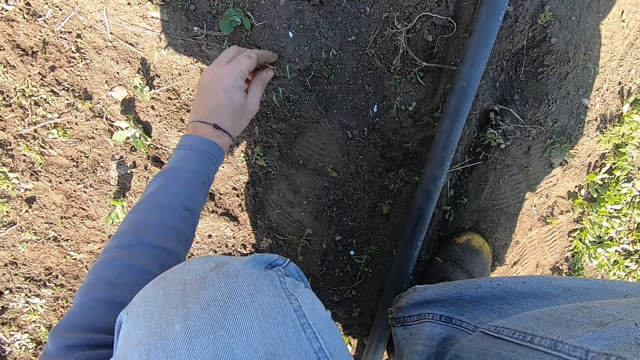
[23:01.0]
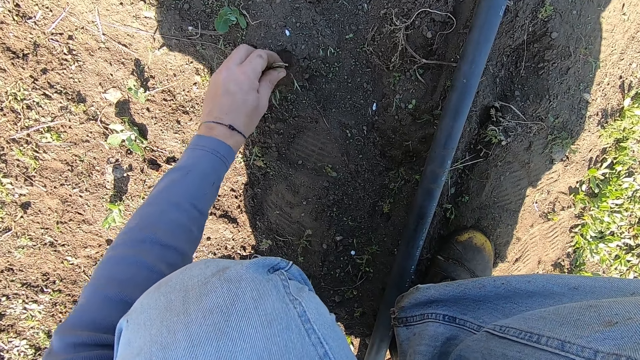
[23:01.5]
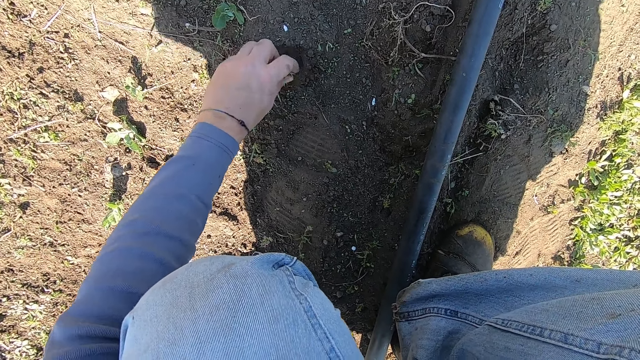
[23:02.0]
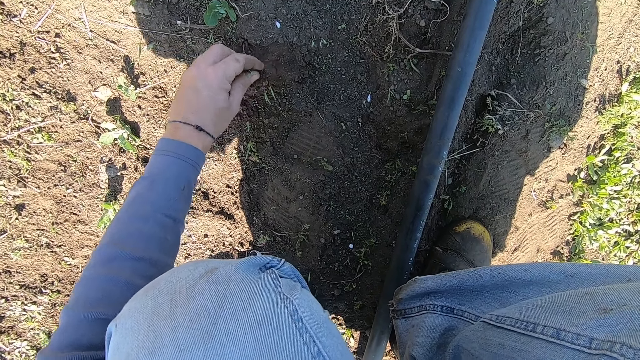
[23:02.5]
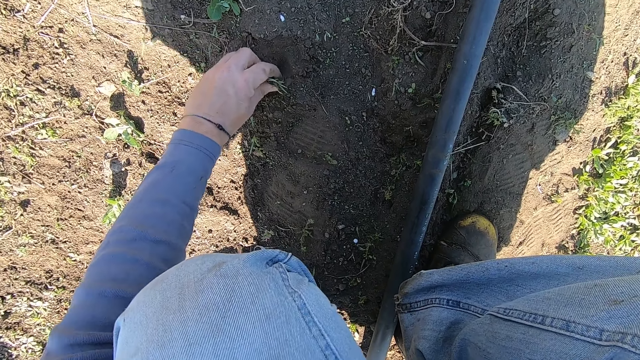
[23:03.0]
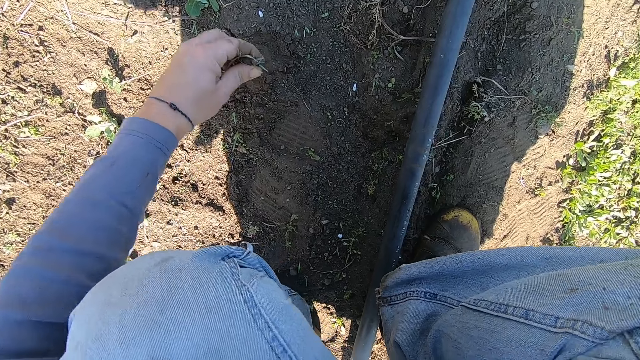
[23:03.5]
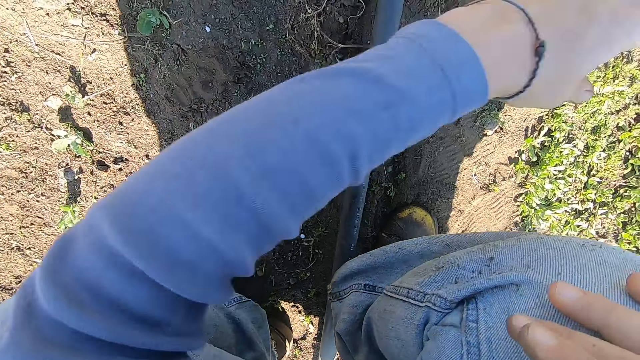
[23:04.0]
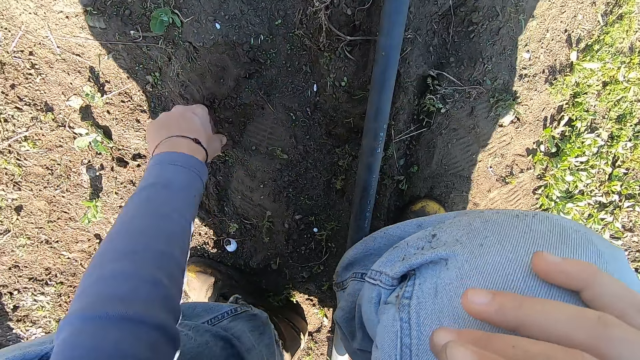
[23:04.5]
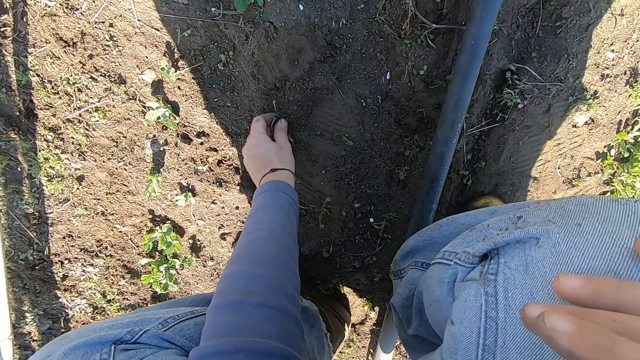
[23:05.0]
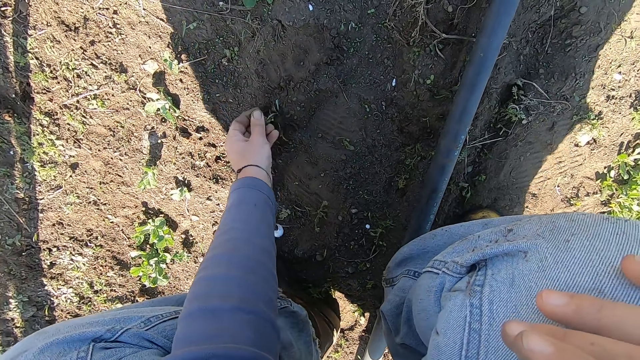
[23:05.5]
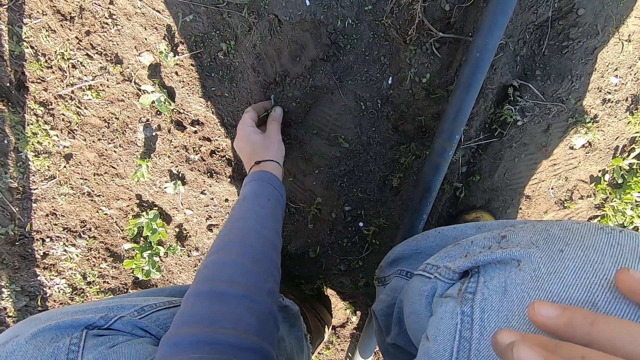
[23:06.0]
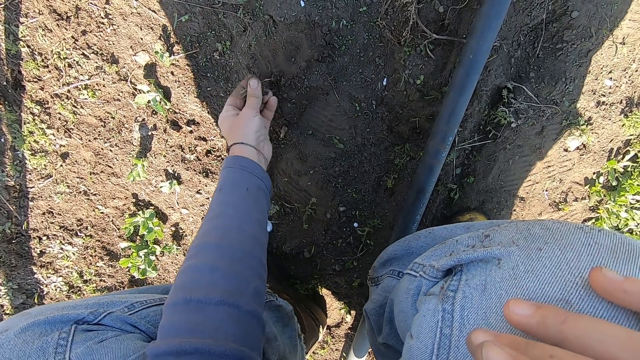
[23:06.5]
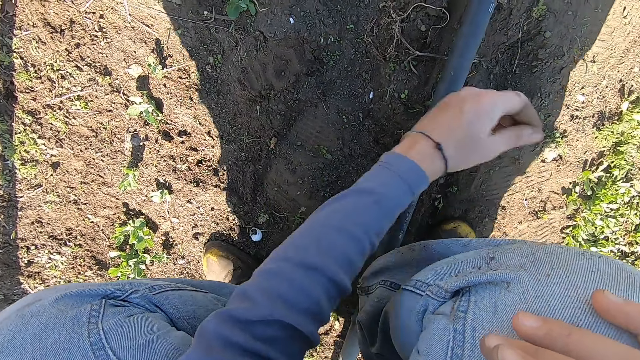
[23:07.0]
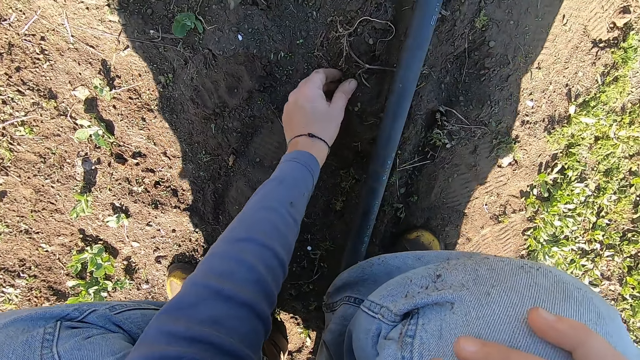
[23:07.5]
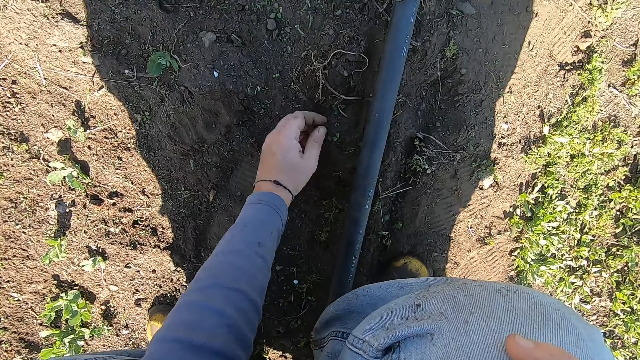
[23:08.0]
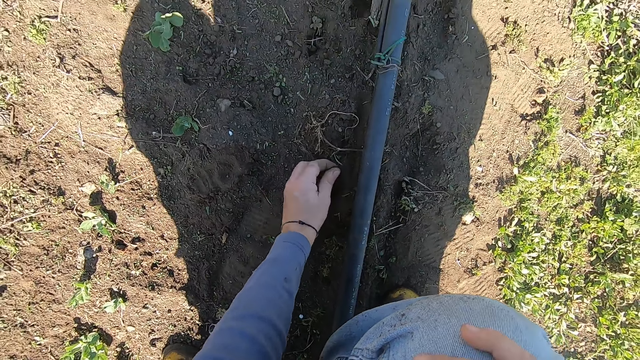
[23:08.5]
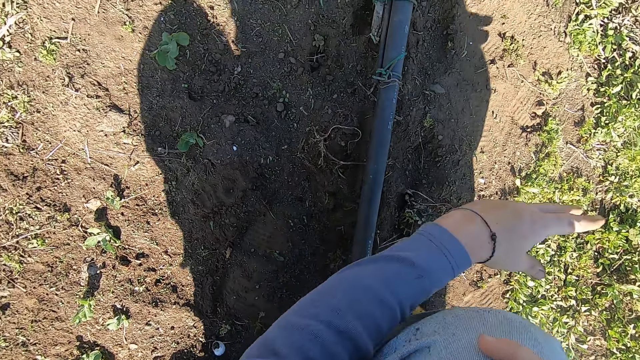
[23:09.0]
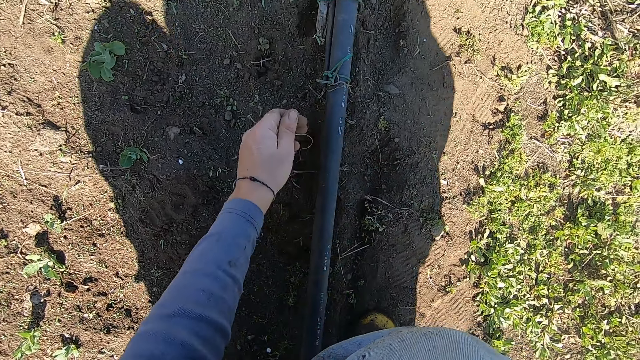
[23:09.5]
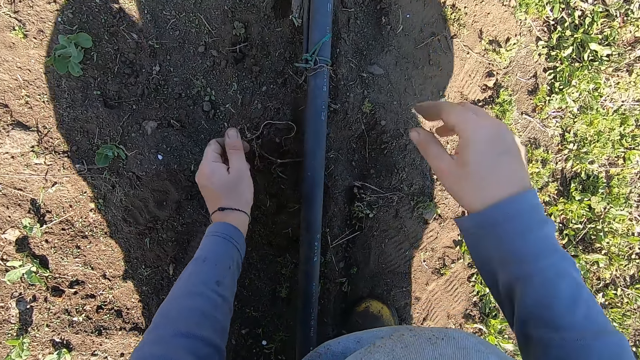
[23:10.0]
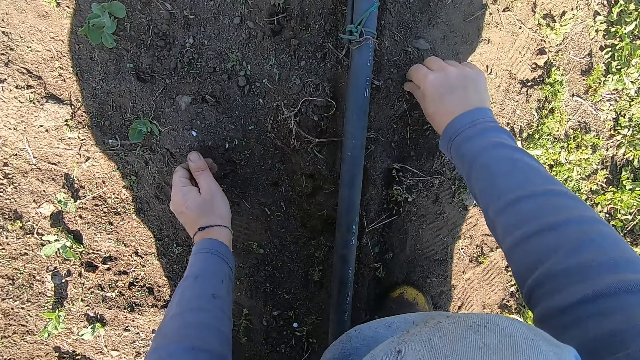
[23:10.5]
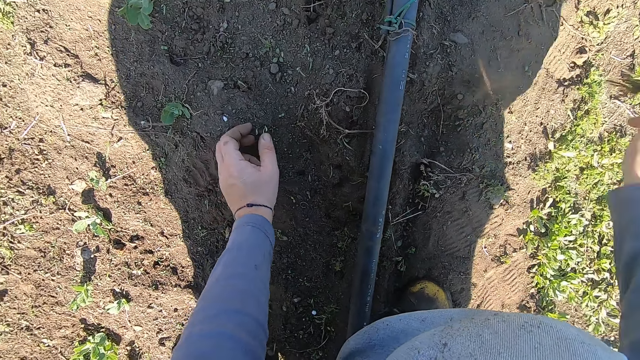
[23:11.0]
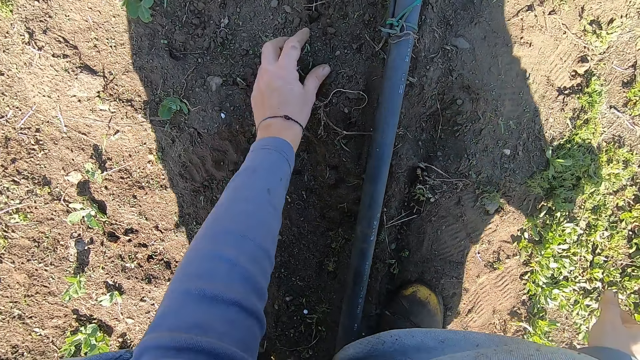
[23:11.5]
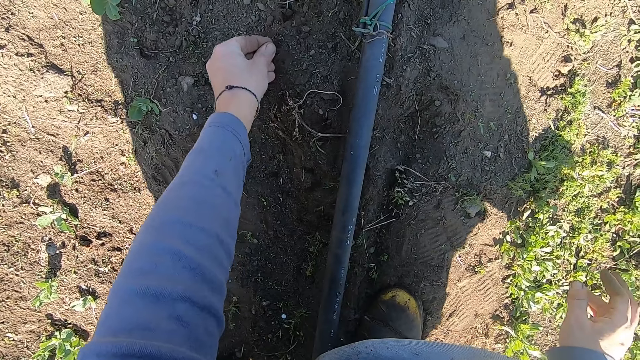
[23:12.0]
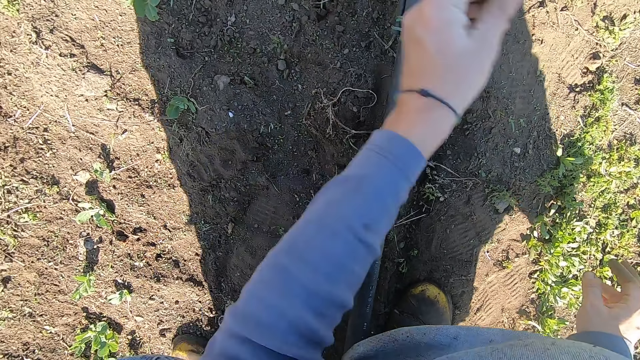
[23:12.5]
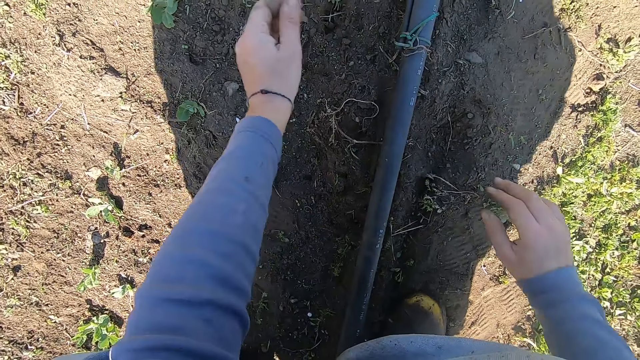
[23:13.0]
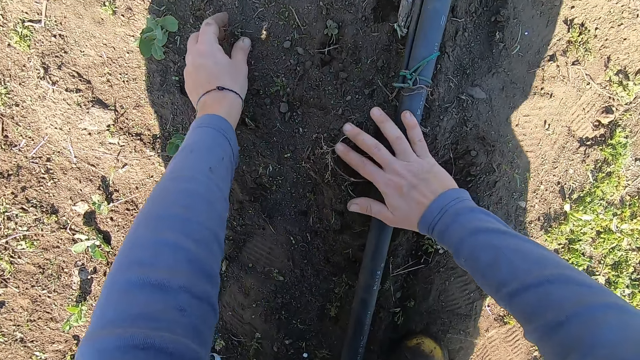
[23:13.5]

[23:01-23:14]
The camera wearer throws away the weeds. He uproots a weed on the ground with his left hand and throws away the weed. He uproots a weed on the ground with his left hand and throws away the weed. He uproots a weed on the ground with his right hand and throws away the weed. He uproots a weed on the ground with his left hand and throws away the weed.

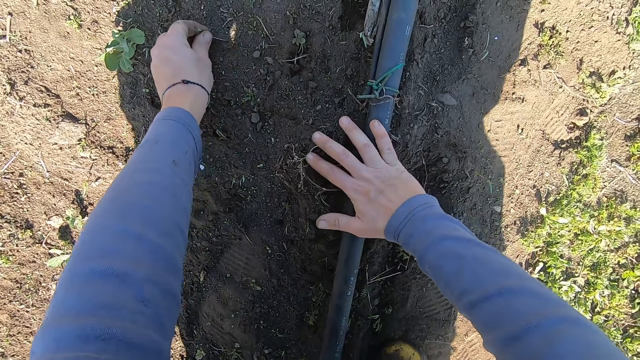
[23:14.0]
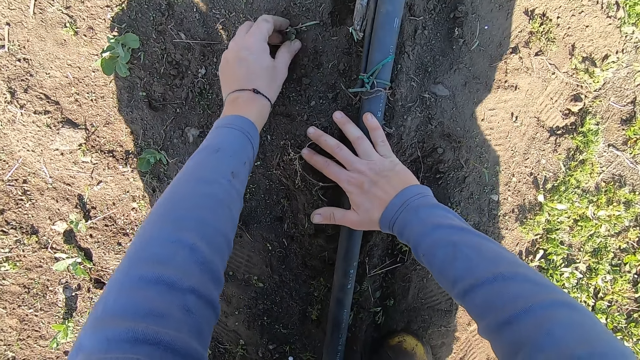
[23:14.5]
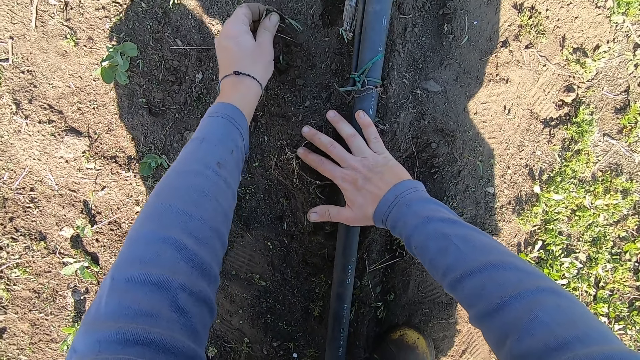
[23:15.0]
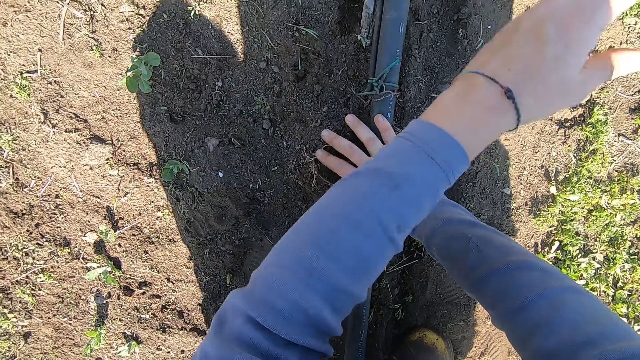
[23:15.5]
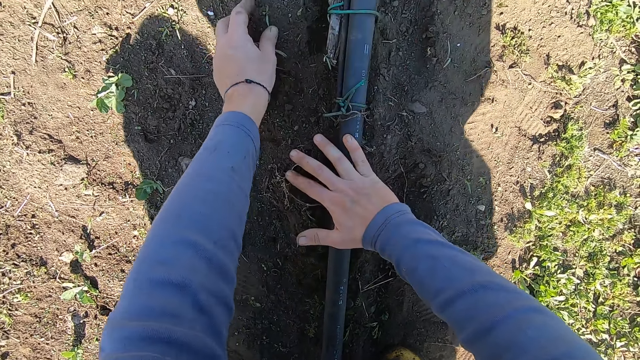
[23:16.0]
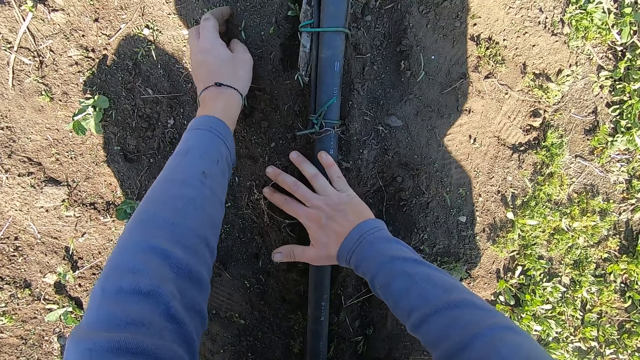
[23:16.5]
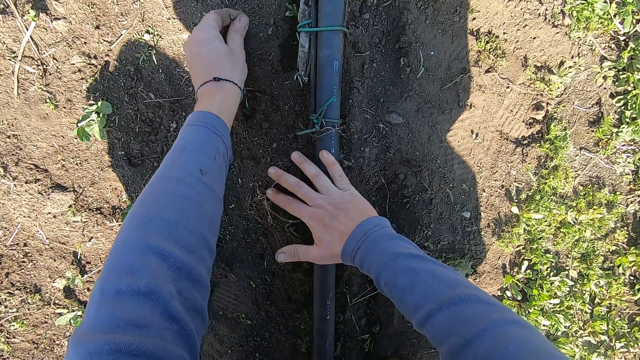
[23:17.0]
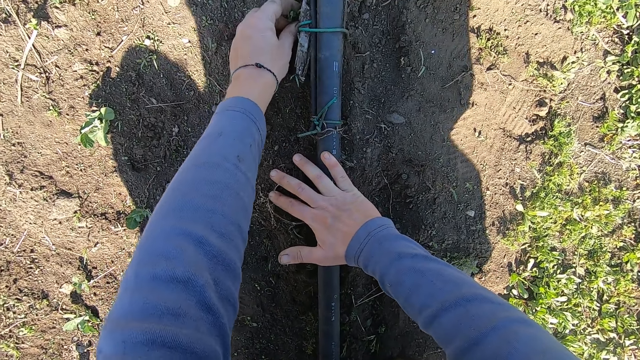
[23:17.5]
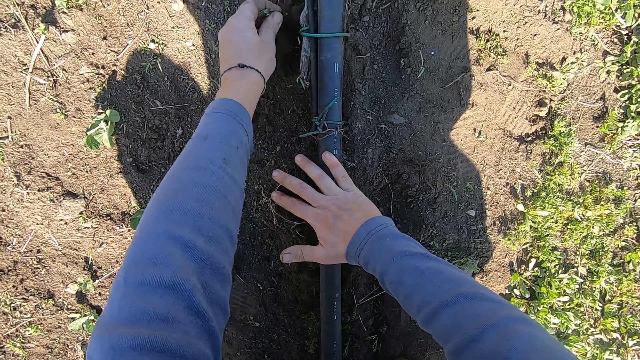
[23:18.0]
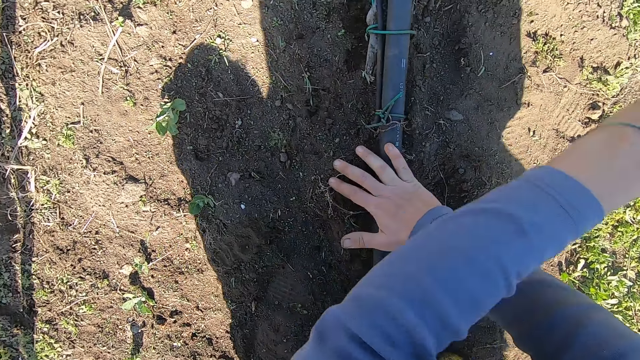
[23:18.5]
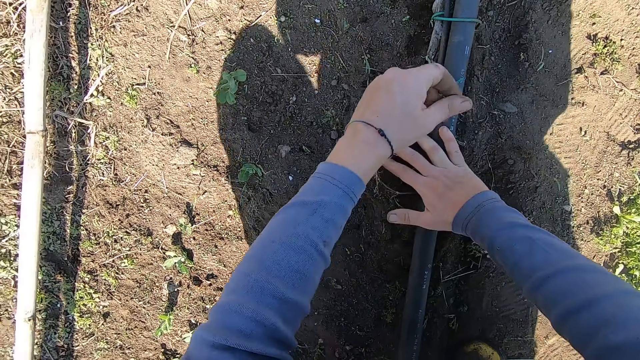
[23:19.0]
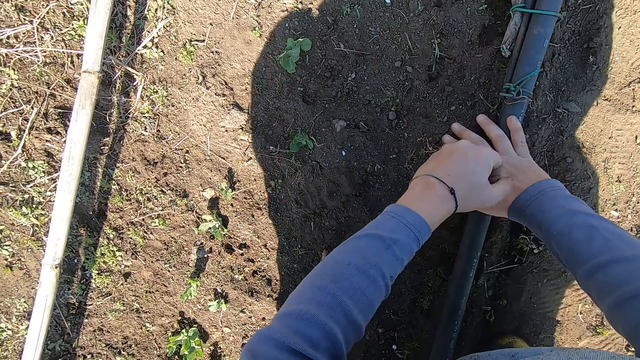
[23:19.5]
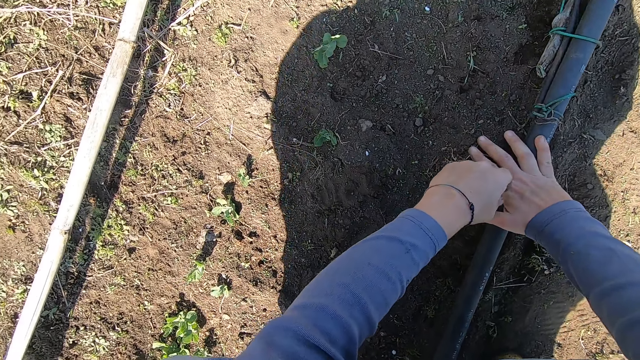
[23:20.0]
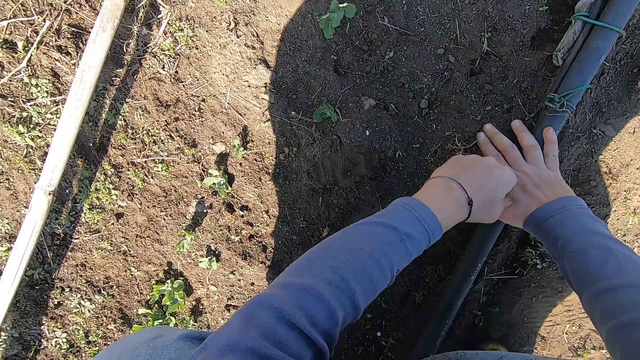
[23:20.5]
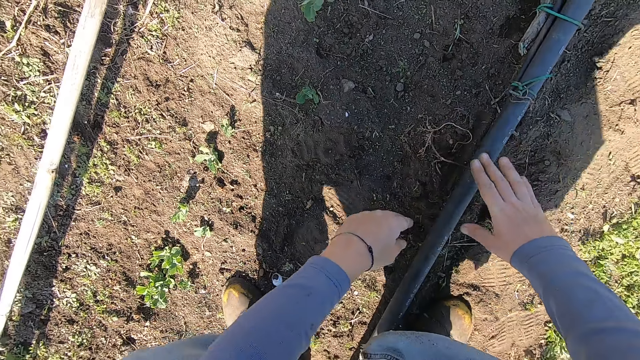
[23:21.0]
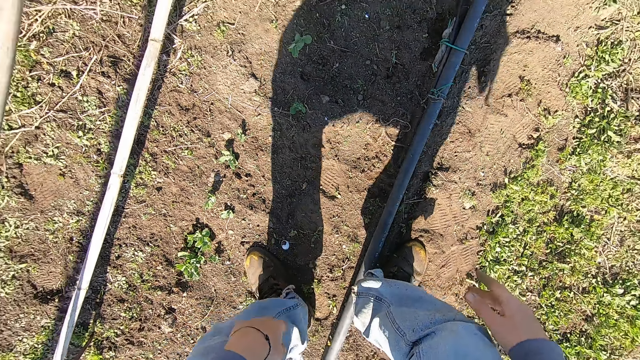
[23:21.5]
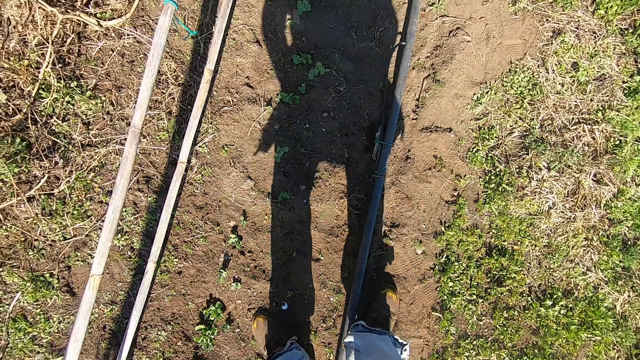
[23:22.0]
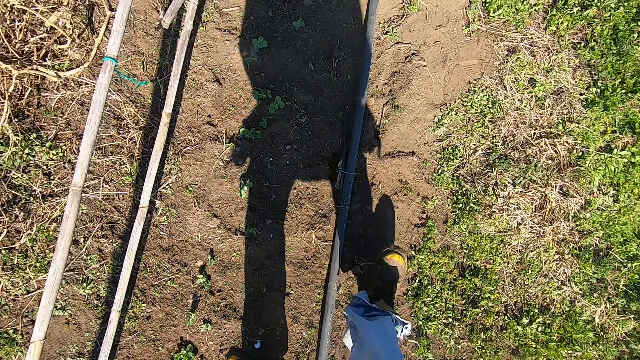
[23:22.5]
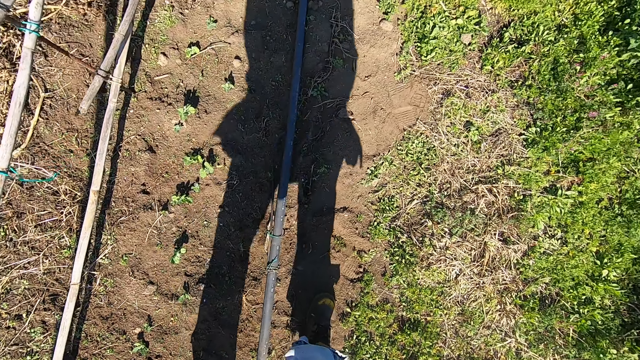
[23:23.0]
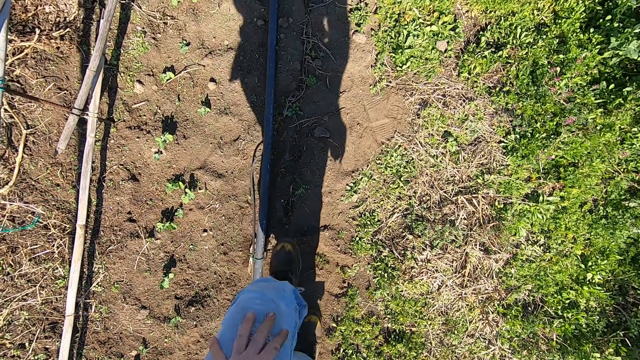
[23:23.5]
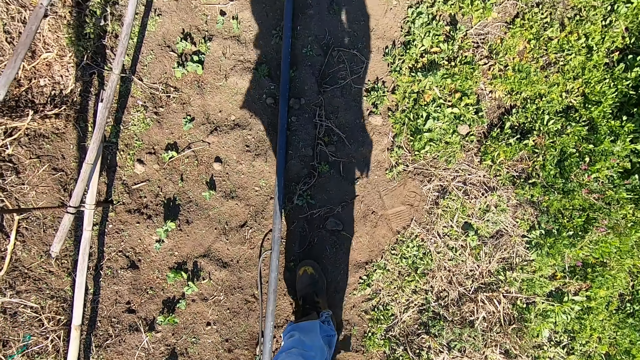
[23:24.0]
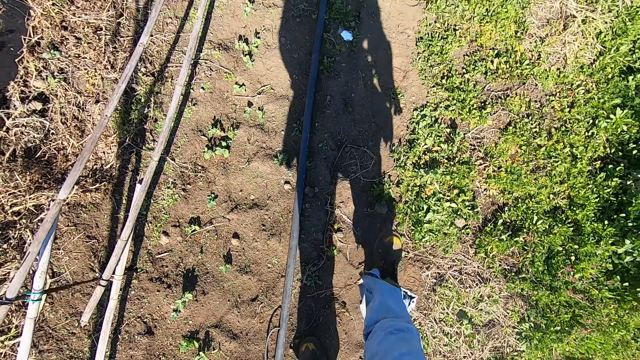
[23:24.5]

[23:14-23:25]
The camera wearer uproots weeds on the ground with his left hand and throws away the weeds. He uproots weeds on the ground with his left hand and throws away the weeds. He stops uprooting unwanted plants. He stands up. He moves forward.
